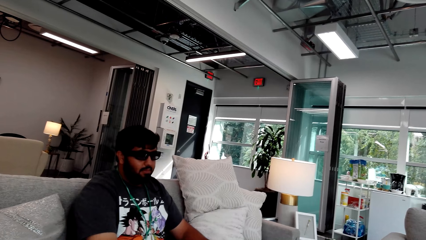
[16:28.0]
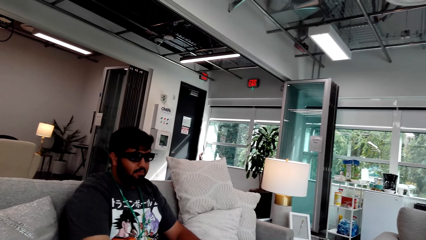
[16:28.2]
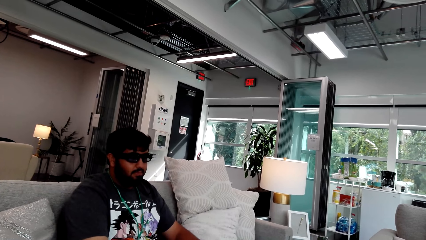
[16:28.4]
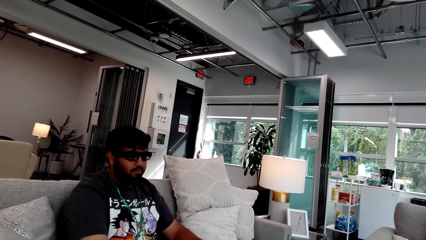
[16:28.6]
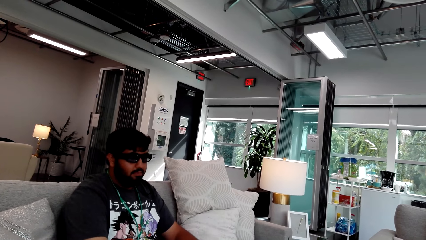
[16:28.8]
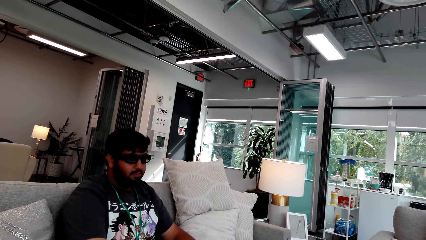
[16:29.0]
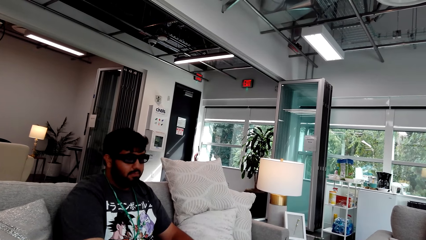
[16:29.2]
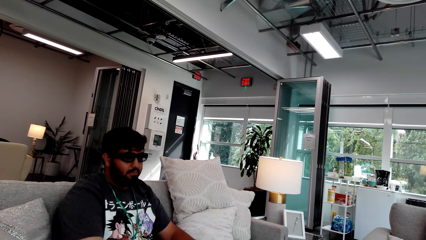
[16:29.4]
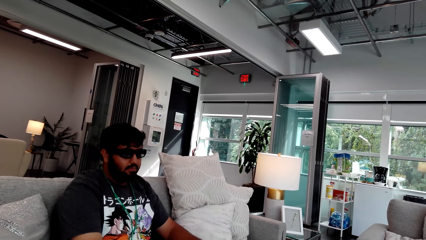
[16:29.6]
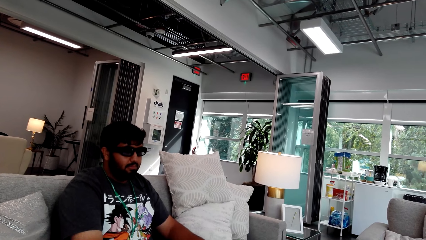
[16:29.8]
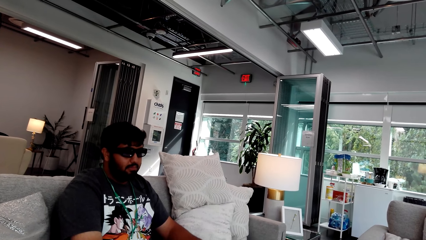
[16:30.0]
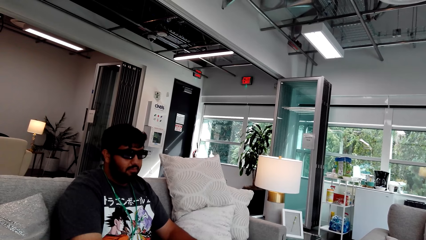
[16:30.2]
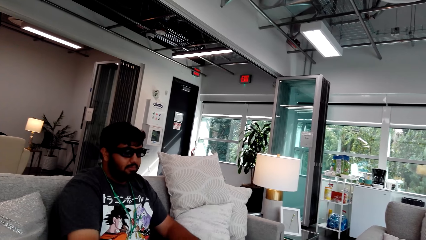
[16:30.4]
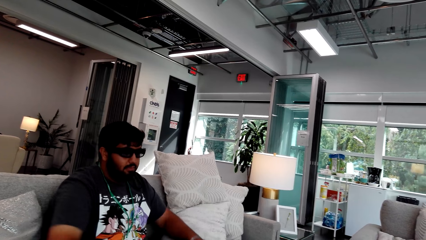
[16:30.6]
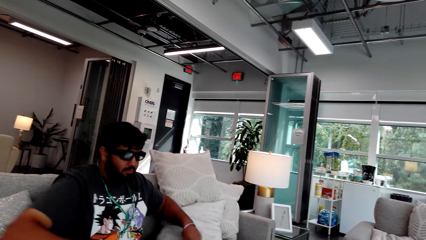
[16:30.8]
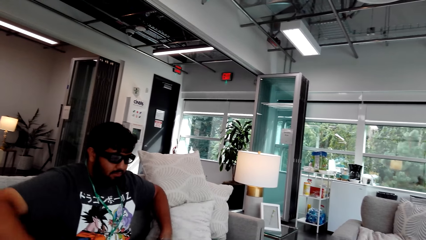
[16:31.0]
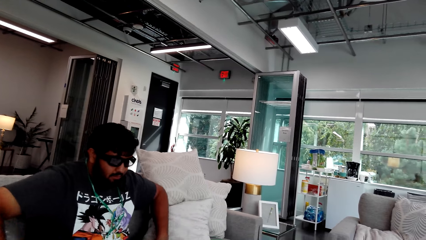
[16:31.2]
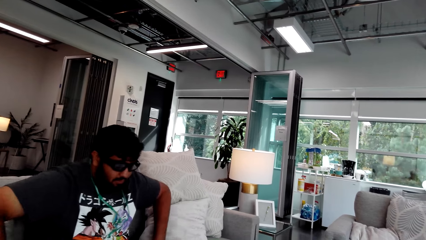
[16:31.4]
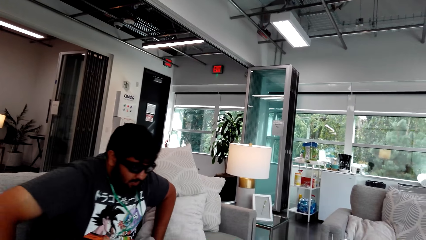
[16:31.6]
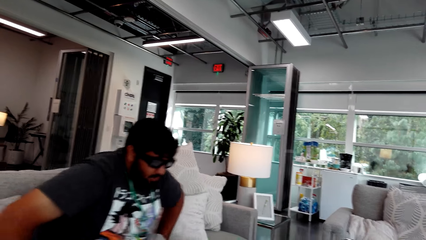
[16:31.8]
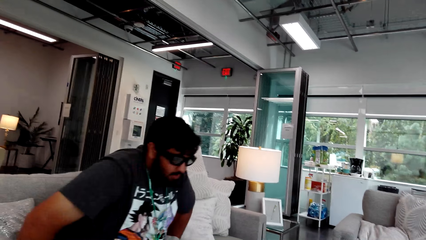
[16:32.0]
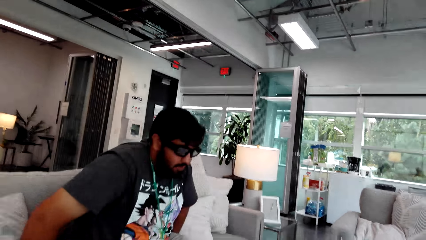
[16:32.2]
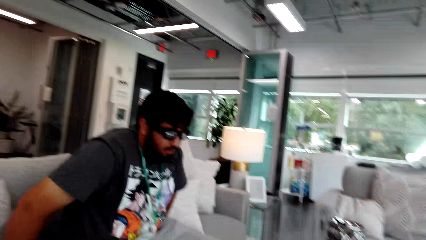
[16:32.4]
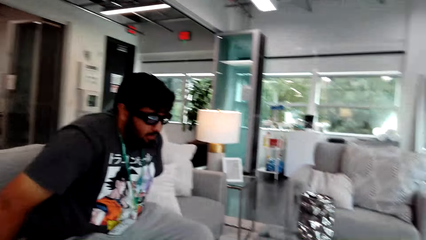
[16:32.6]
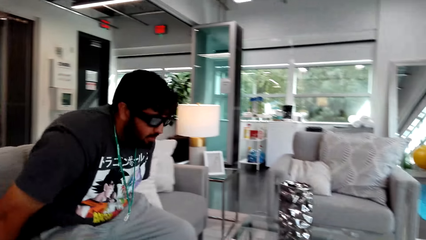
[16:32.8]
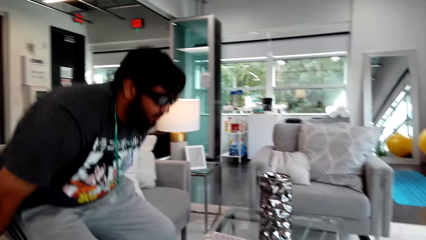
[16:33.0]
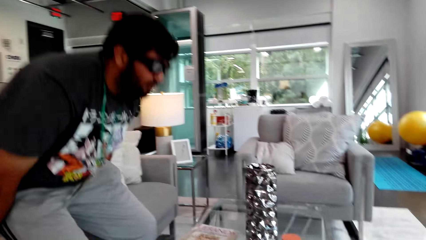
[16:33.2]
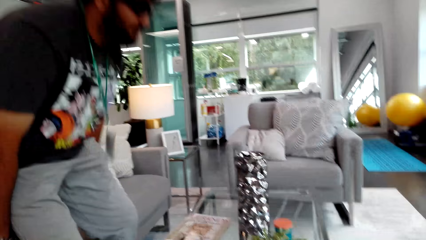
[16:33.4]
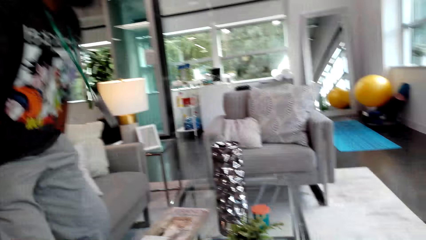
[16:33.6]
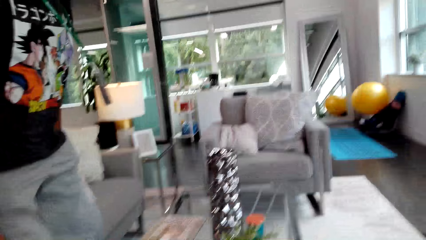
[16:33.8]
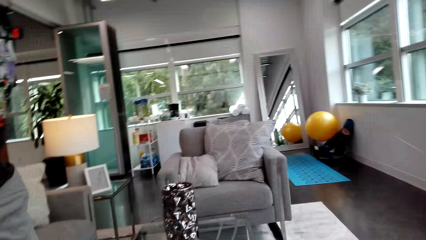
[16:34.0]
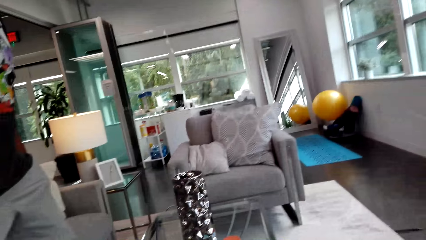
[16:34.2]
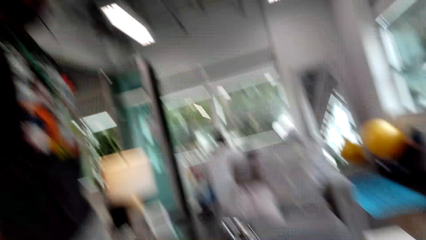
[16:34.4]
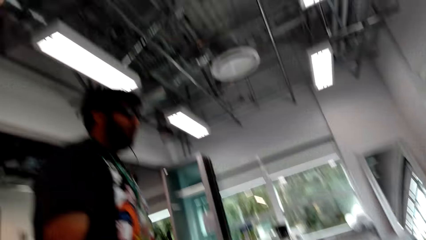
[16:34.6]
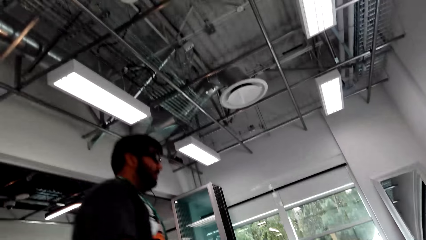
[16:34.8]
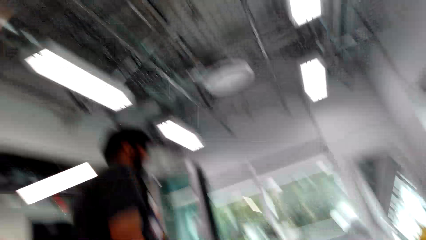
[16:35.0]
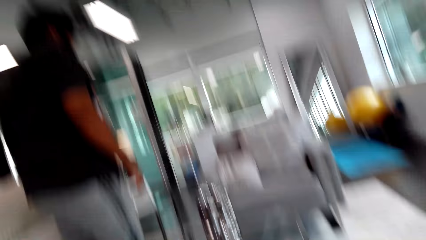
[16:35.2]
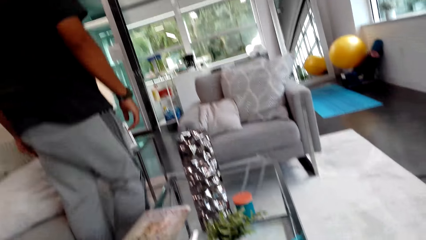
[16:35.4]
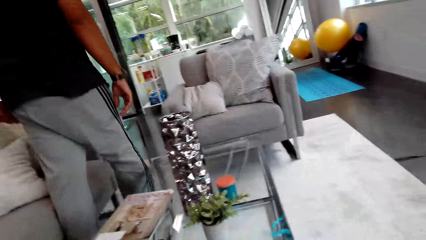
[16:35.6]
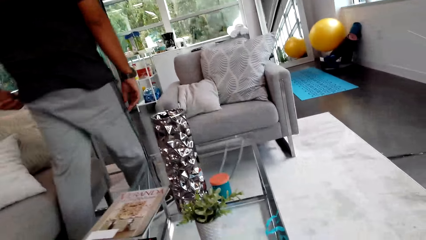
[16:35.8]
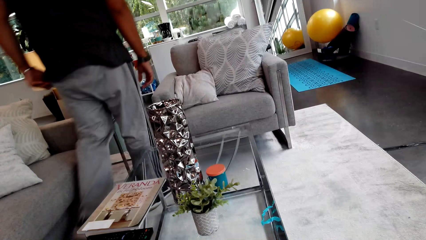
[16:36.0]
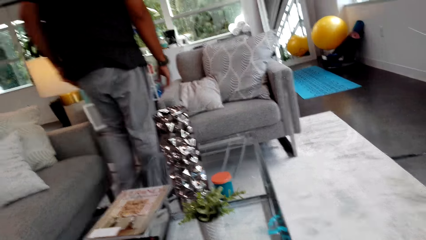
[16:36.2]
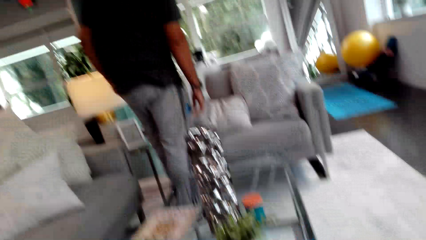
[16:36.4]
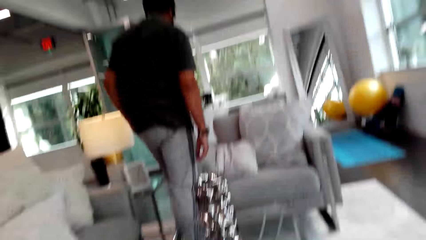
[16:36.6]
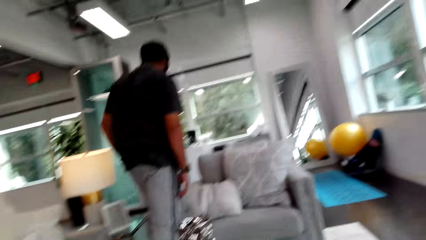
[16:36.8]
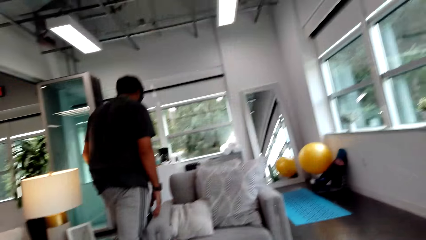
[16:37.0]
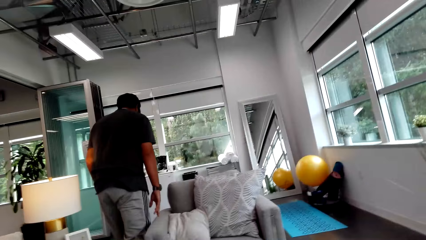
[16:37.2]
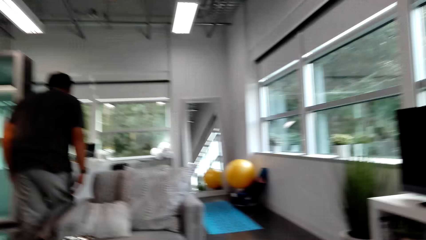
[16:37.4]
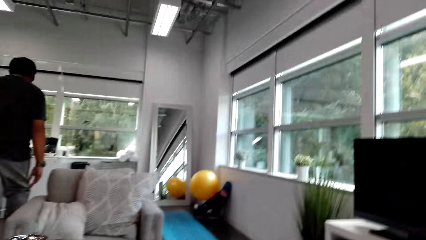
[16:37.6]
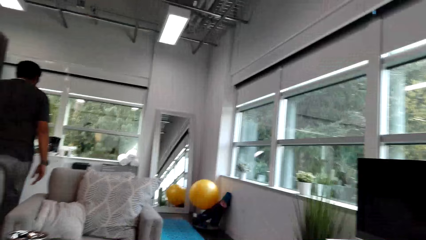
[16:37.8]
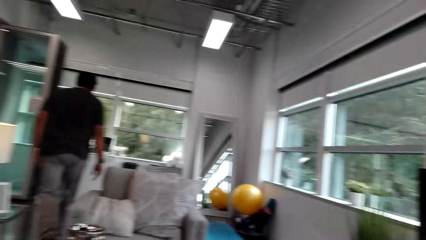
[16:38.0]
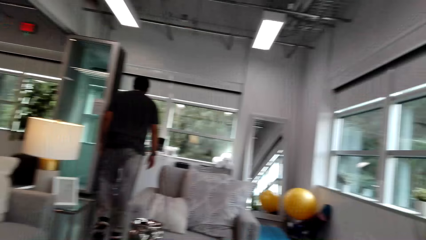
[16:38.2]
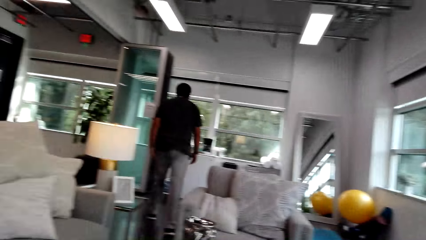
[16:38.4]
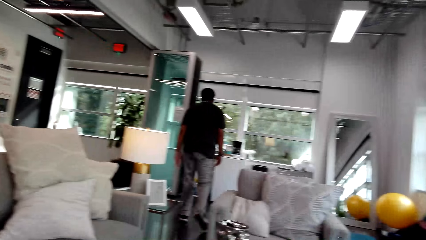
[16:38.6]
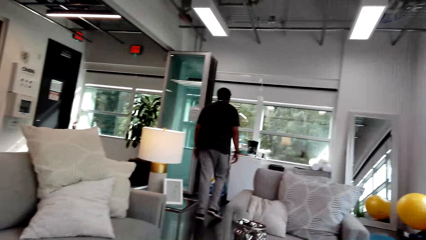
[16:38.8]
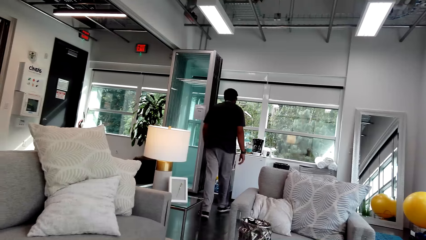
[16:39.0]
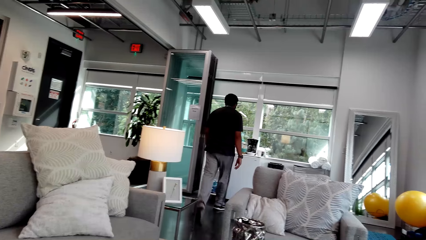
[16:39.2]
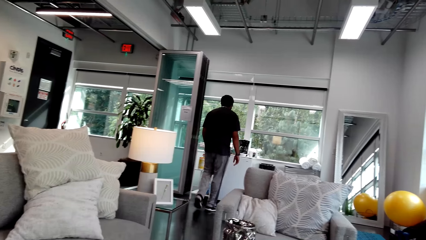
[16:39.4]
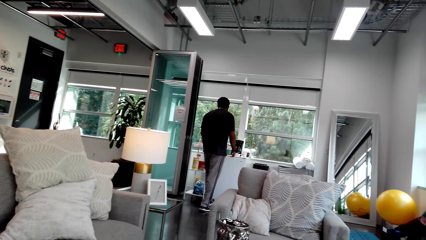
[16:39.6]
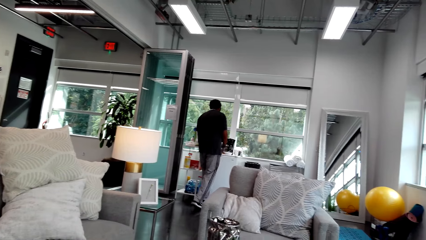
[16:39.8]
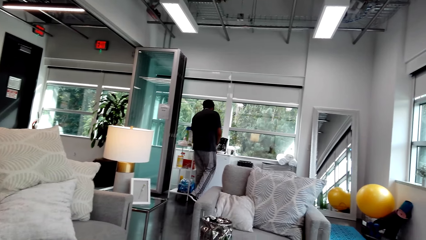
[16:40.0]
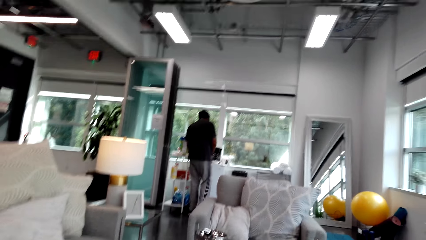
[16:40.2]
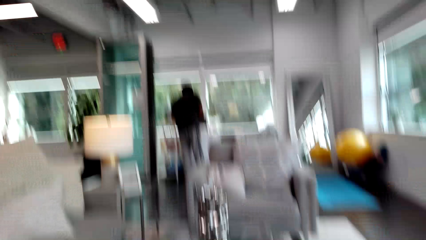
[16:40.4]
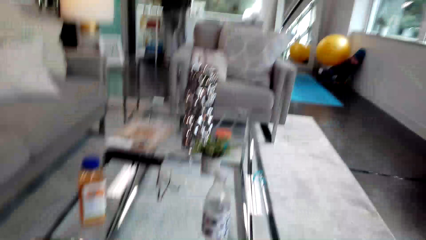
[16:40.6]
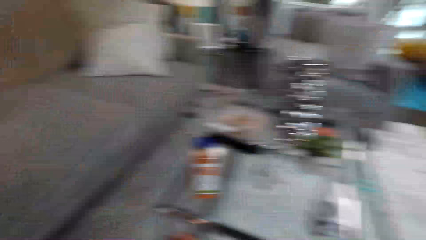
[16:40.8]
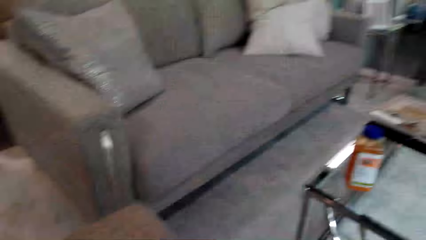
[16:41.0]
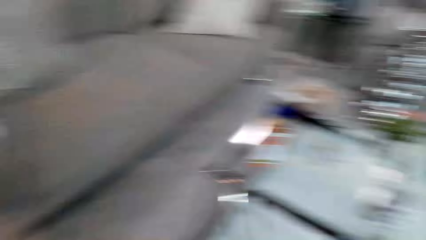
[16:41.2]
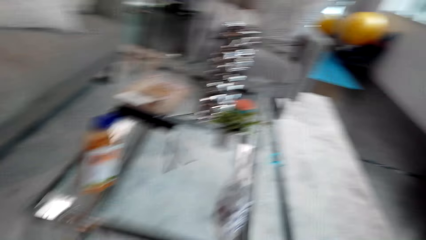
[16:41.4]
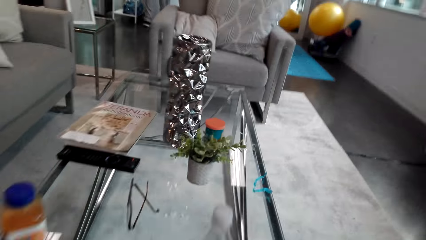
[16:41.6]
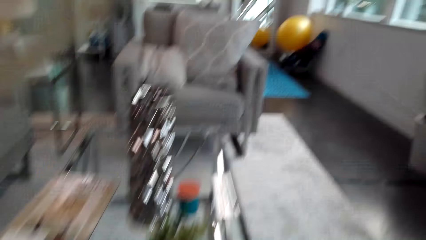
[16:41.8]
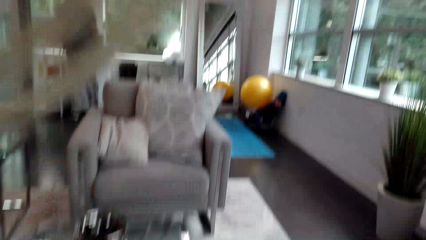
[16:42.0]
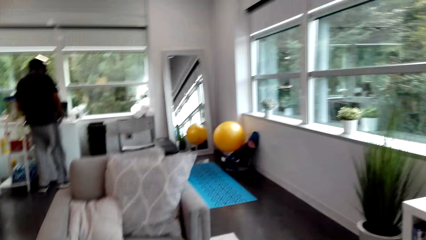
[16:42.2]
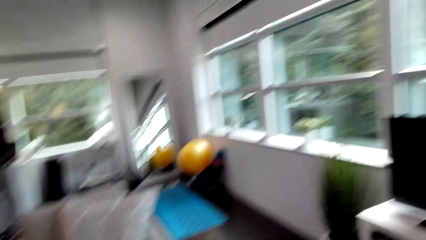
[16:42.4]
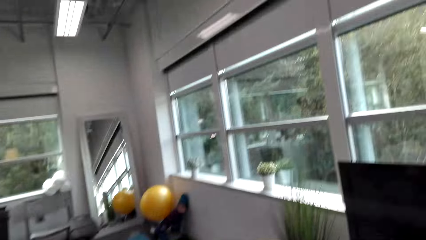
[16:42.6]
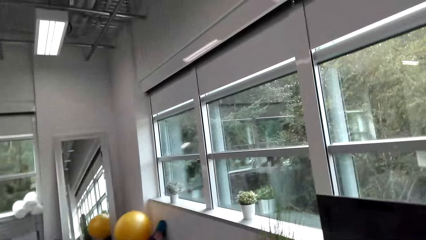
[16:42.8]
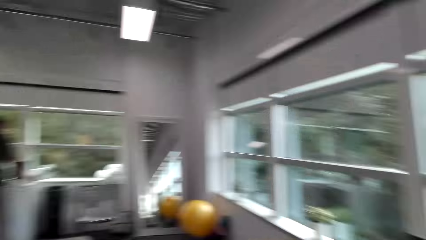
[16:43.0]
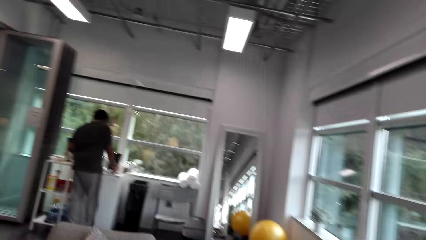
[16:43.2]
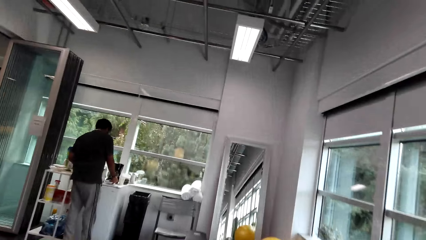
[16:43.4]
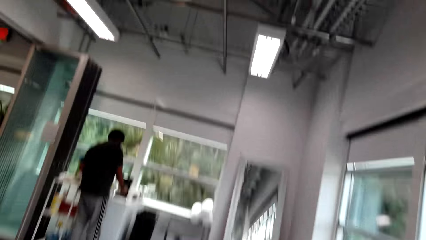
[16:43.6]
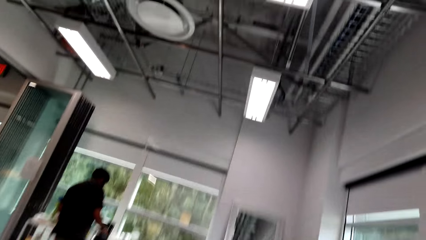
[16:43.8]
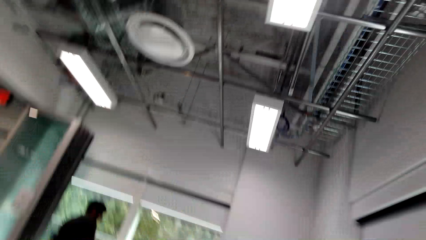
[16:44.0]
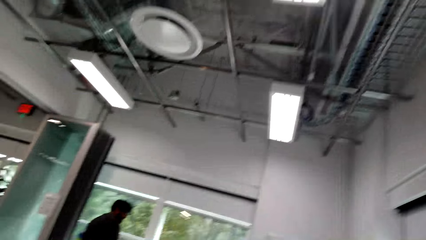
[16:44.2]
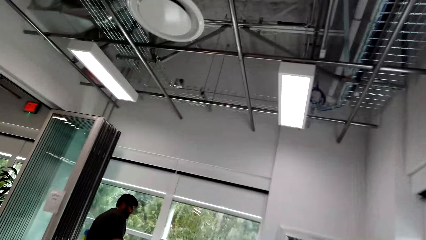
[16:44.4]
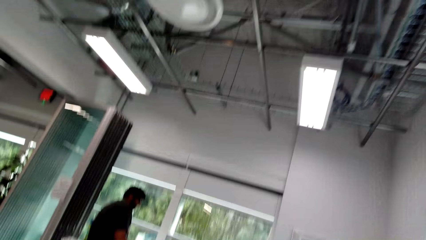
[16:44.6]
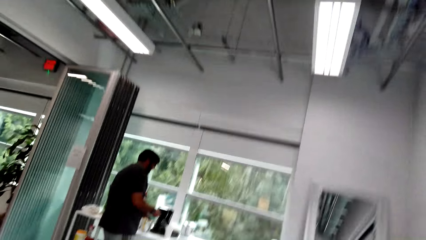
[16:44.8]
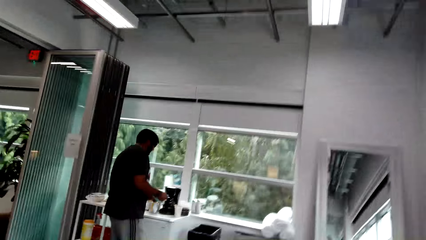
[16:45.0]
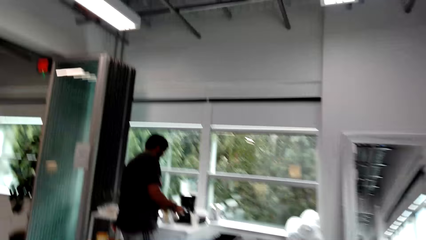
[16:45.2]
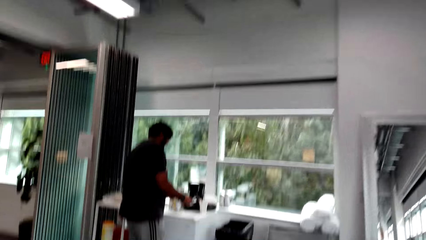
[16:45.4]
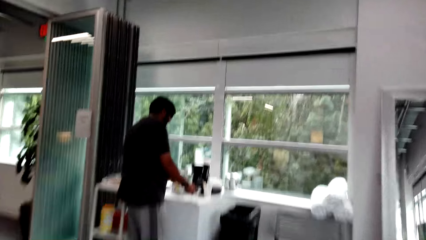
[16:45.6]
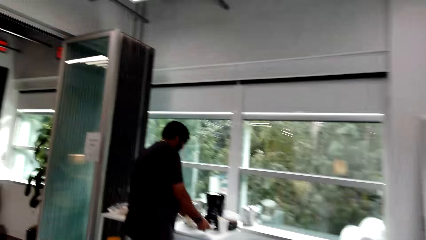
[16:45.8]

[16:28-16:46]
A man wakes up. The man stands up from the sofa. The man talks to the camera wearer and walks around. The camera wearer talks to the man. The man walks. The camera wearer talks to the man. They talk to the man again. They walk and look around.
